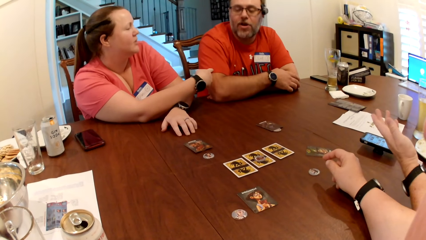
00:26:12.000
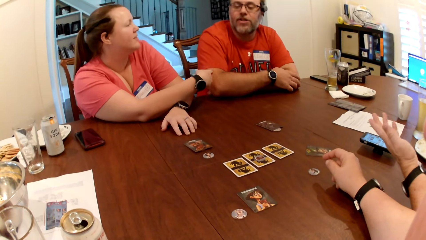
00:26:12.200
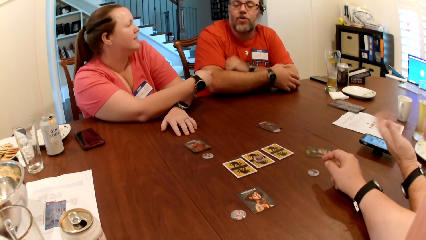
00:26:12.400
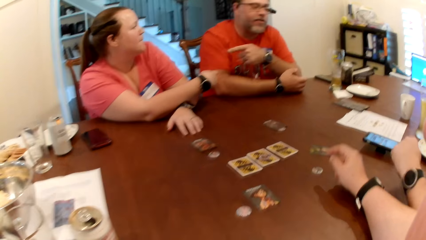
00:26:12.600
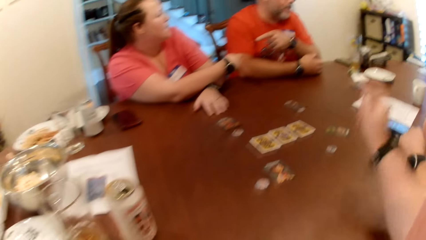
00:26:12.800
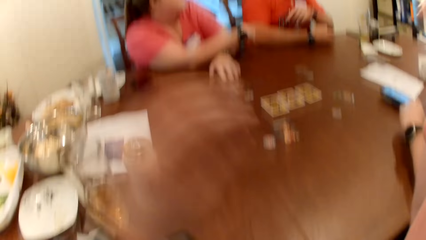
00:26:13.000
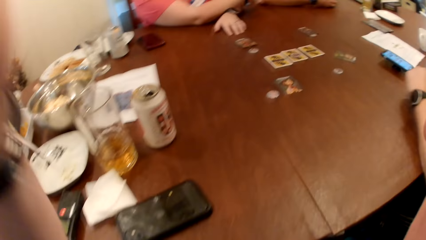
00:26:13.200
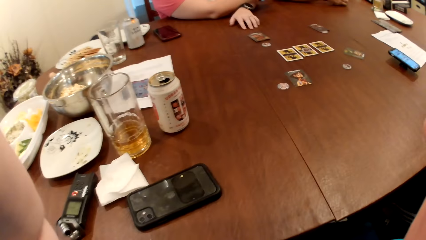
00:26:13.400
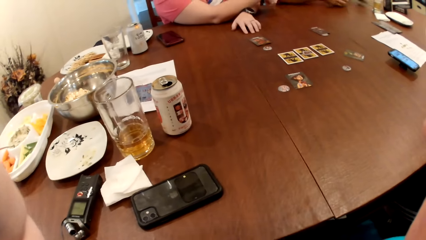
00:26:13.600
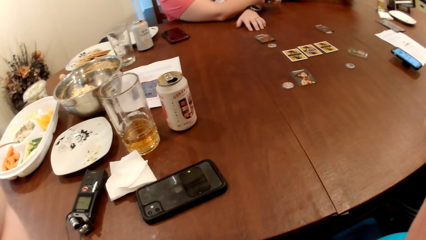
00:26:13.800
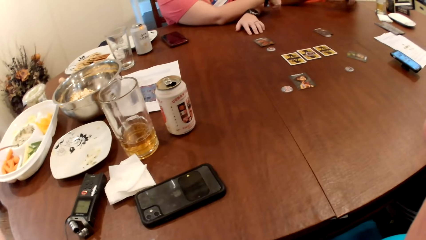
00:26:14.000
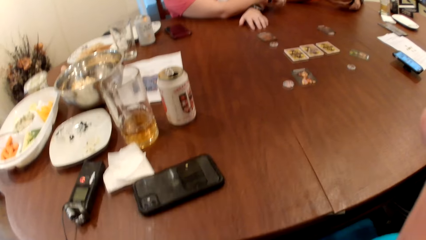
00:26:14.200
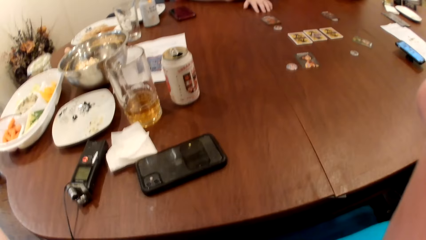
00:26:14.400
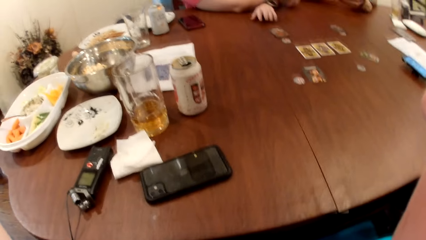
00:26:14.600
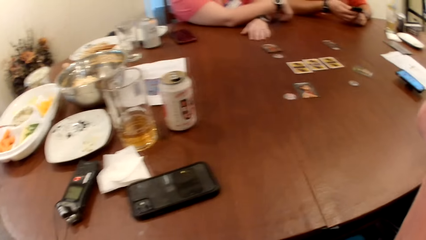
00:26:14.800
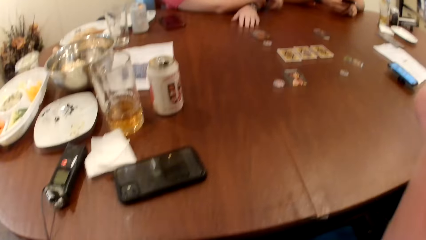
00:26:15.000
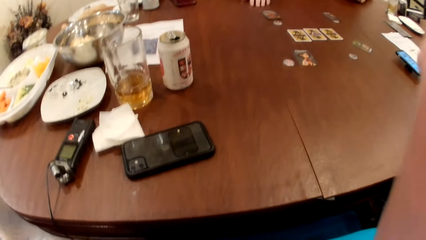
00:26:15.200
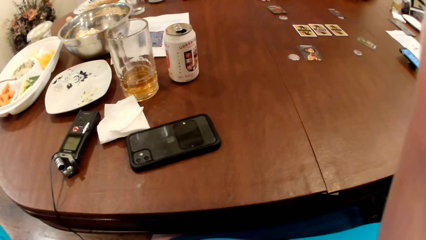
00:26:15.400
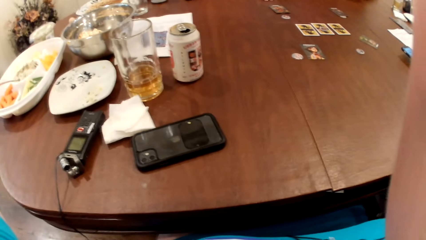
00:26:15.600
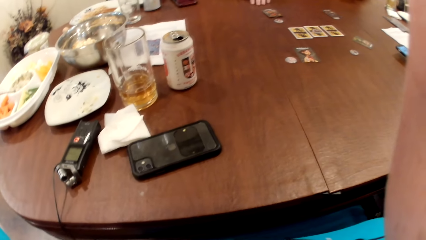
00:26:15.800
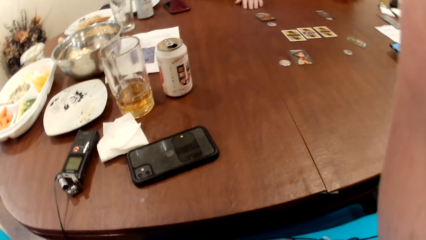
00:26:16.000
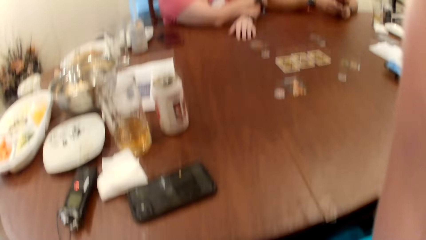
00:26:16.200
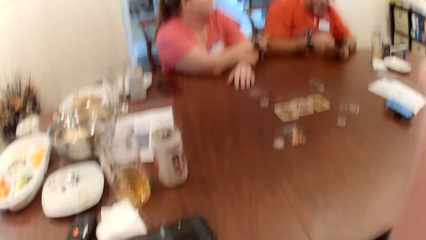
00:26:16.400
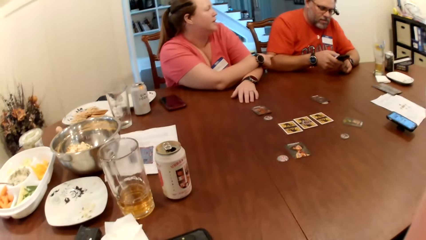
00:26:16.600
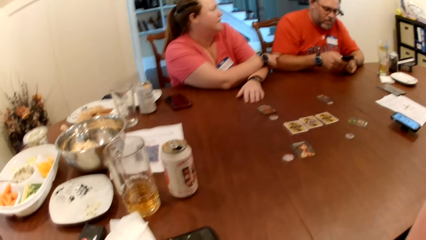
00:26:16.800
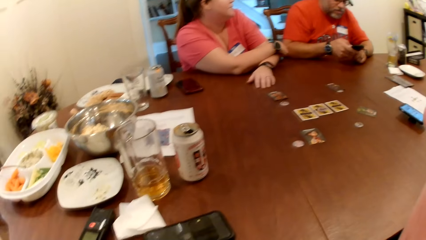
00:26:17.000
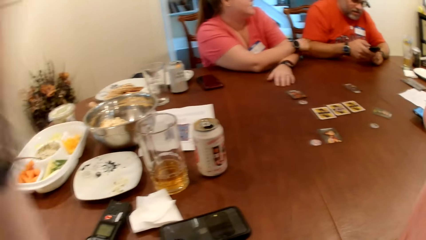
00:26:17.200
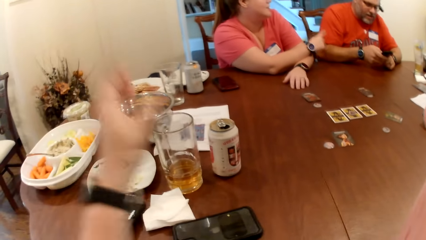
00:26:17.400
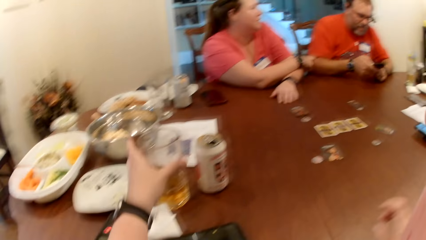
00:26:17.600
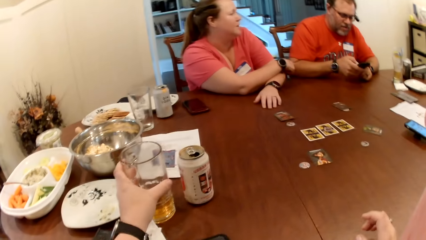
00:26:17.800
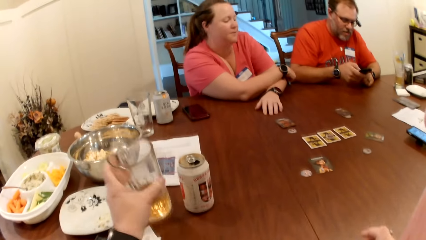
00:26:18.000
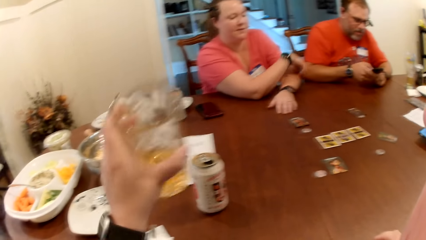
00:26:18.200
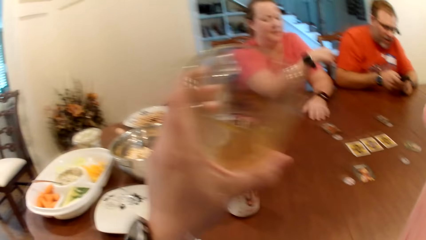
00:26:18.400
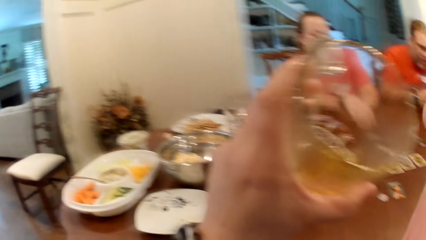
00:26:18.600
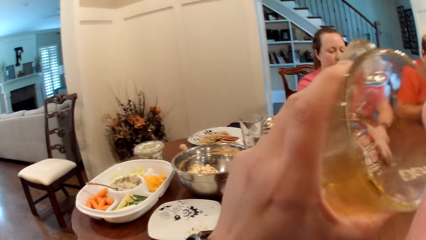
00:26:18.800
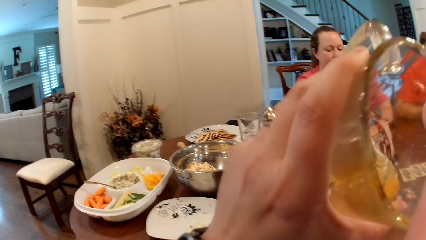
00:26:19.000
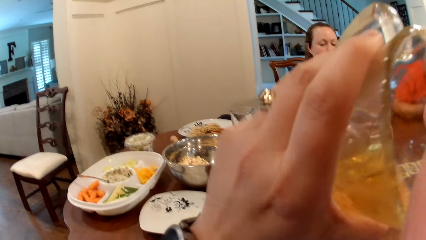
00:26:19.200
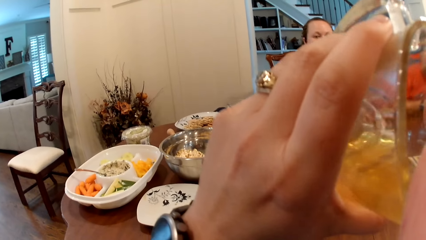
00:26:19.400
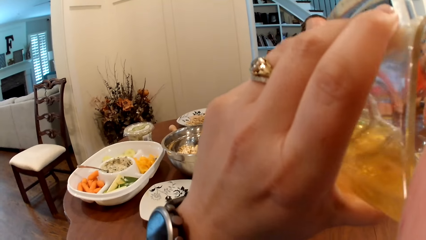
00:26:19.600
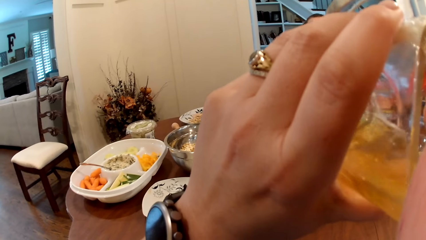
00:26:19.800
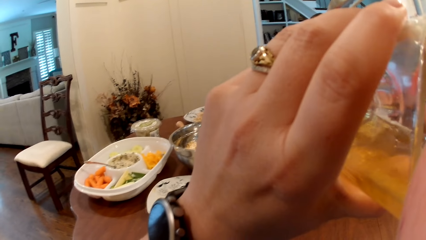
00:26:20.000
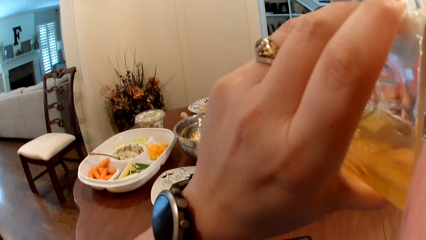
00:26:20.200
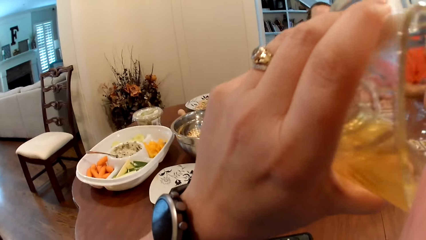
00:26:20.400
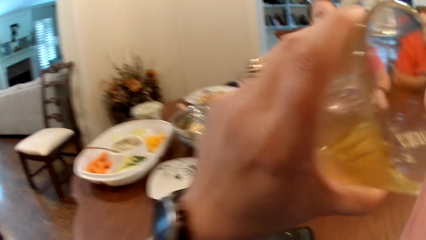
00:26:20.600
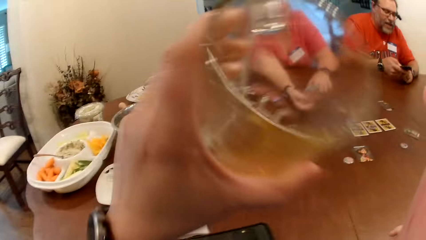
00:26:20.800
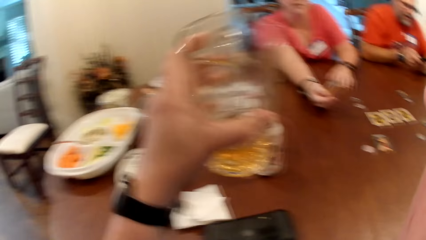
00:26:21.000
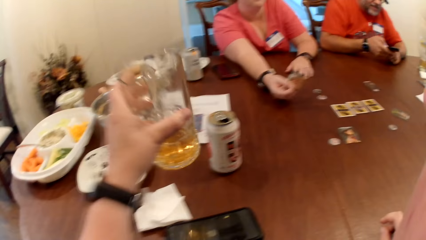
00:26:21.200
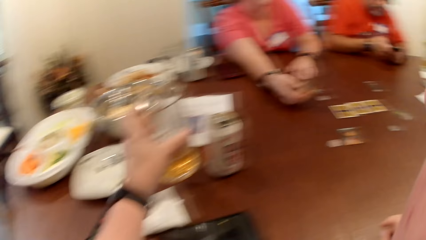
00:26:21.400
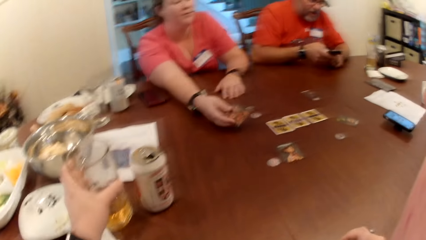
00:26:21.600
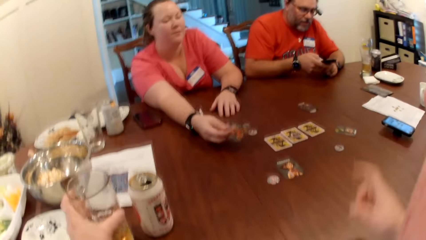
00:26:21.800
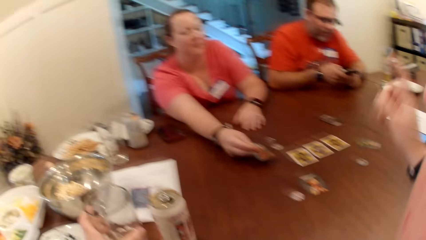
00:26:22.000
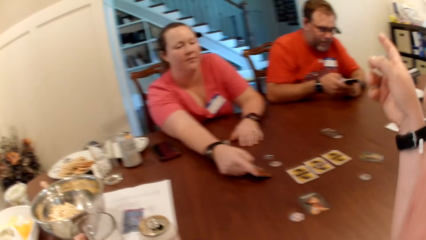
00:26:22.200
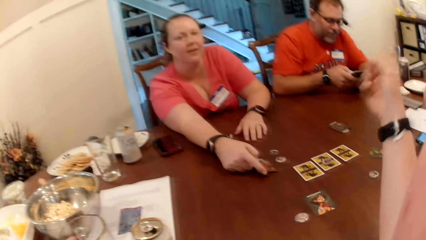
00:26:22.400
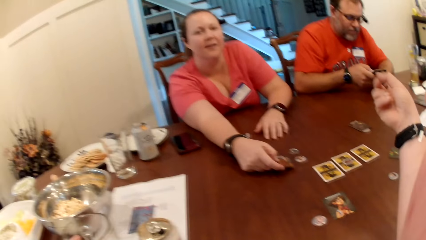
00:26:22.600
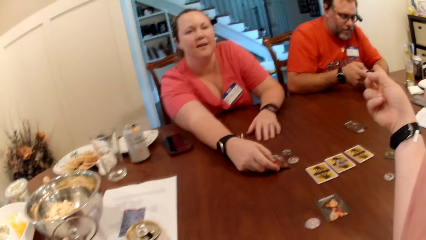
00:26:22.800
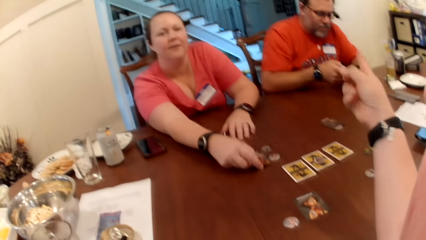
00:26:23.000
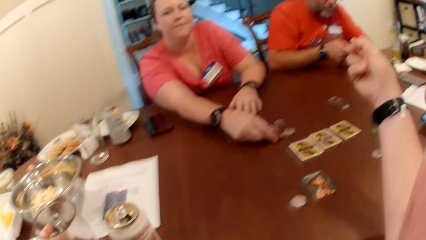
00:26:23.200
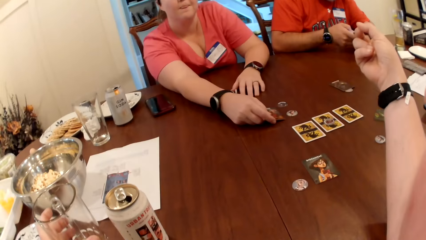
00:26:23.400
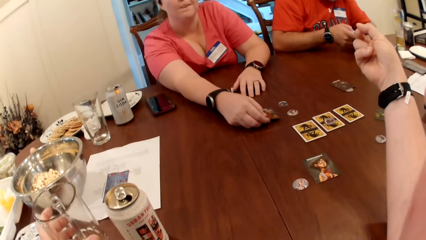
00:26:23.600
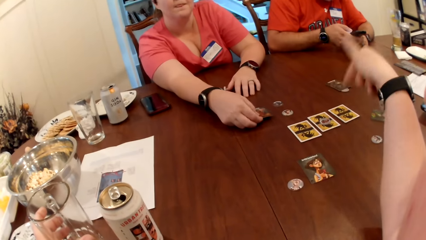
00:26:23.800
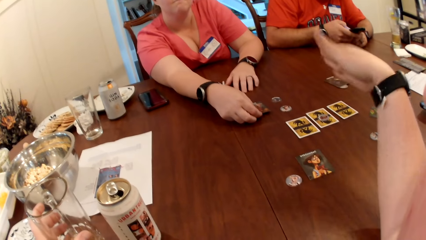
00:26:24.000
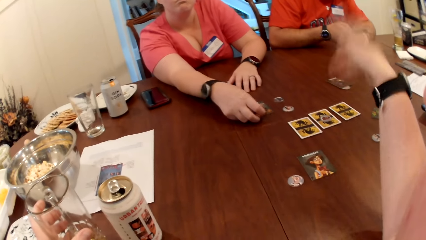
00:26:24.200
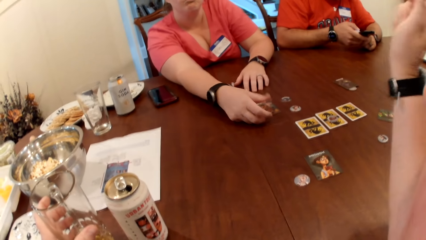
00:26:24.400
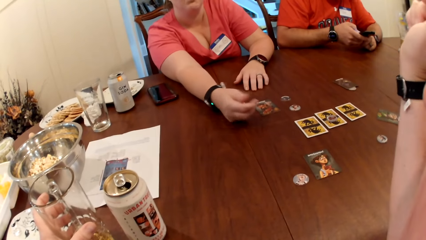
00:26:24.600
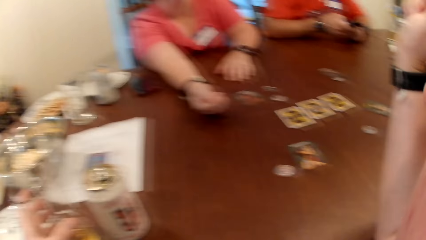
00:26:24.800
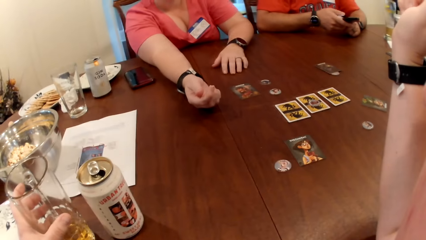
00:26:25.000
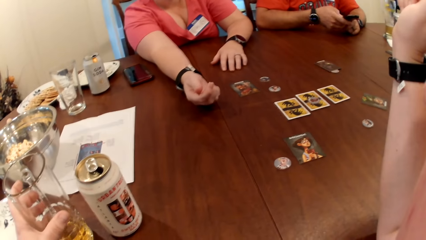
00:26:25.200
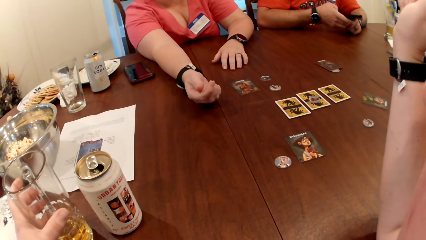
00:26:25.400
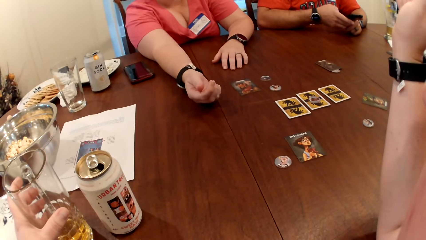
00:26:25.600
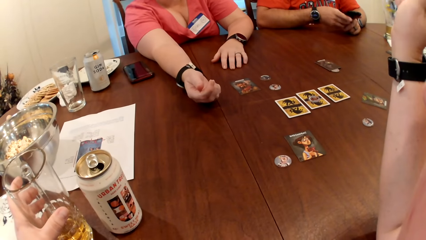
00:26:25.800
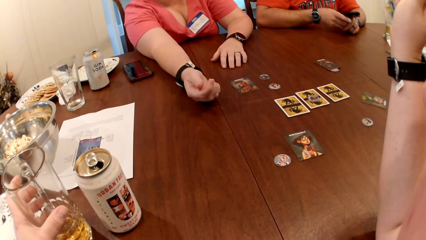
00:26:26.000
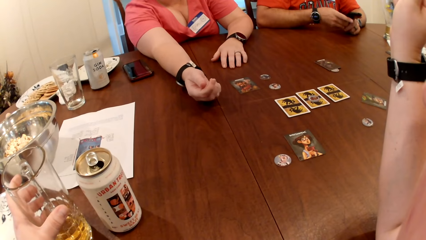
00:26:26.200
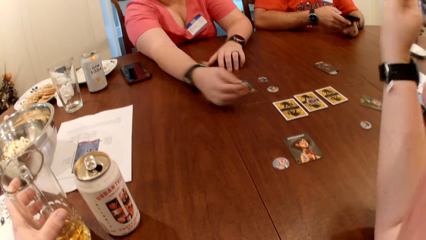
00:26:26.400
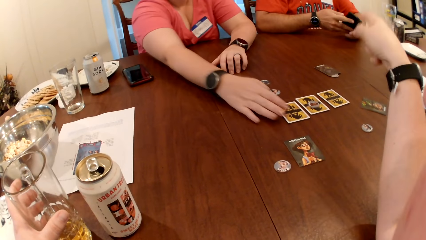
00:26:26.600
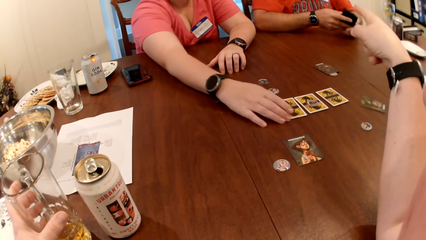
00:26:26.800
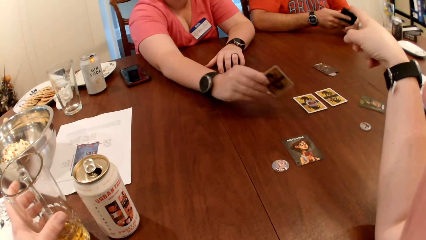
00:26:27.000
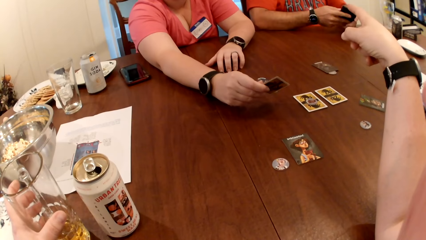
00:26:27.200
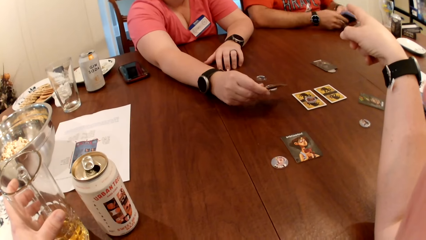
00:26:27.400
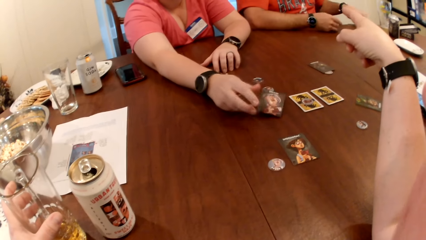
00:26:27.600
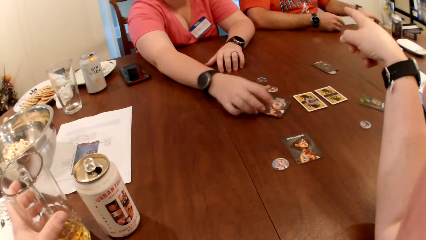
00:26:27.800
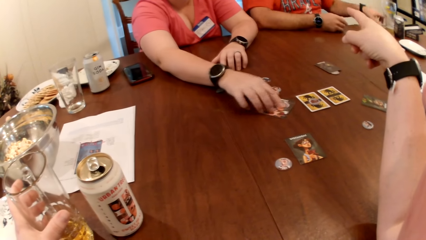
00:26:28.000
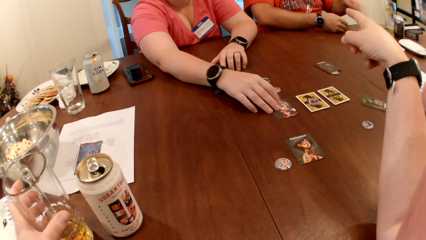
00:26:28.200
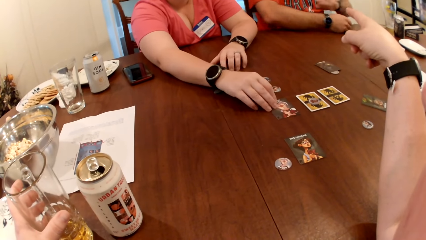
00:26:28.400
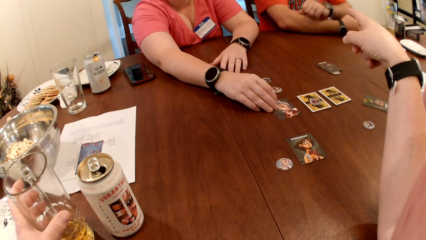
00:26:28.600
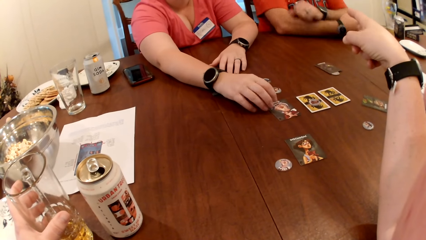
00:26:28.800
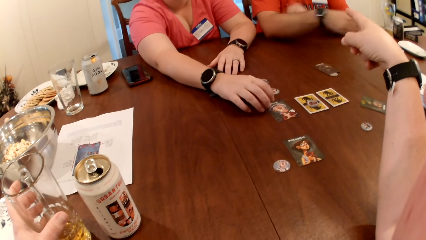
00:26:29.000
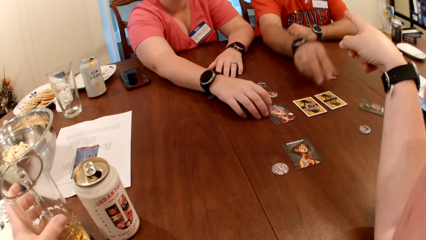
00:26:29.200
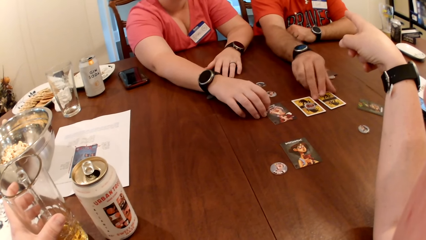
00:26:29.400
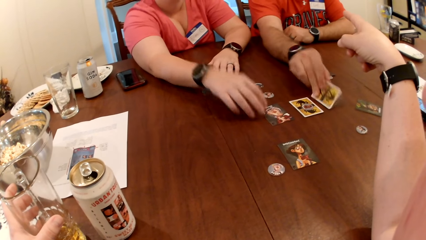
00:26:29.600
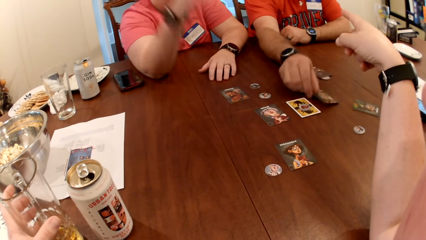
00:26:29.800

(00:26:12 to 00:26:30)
The man picks up the phone on the table with his left hand. The camera wearer adjusts the camera. The man operates the phone with his right hand. The camera wearer picks up the cup of drink from the table with her left hand. She drinks from the cup with her left hand and drops the cup on the table with her left hand. The woman adjusts the card in her hand on the table. The camera wearer points to the man. The woman flips the card on the table with her right hand. The man drops the phone on the table with his left hand.
